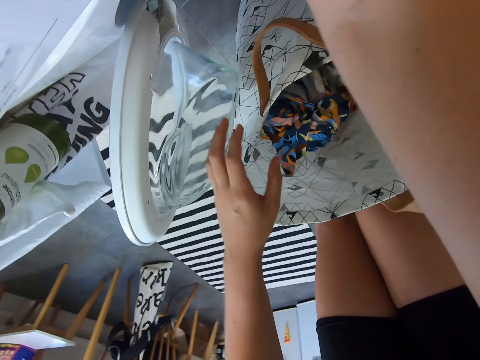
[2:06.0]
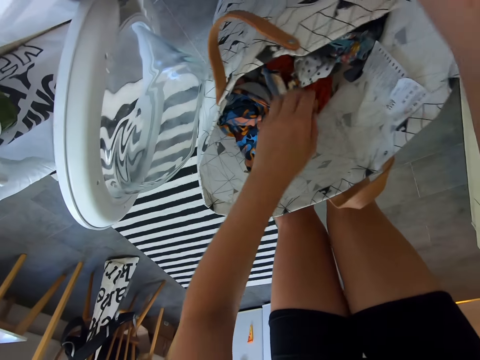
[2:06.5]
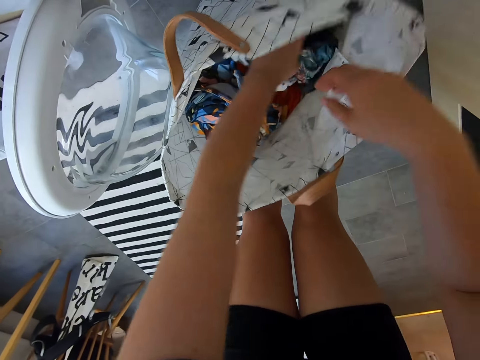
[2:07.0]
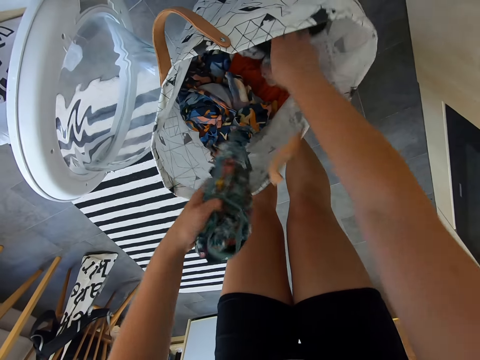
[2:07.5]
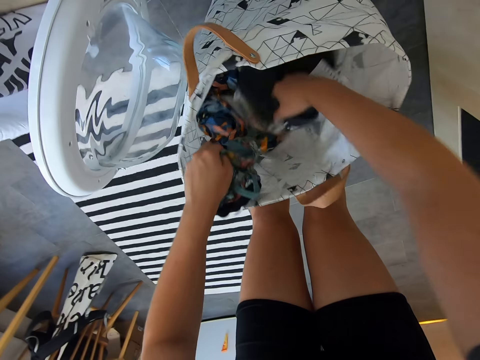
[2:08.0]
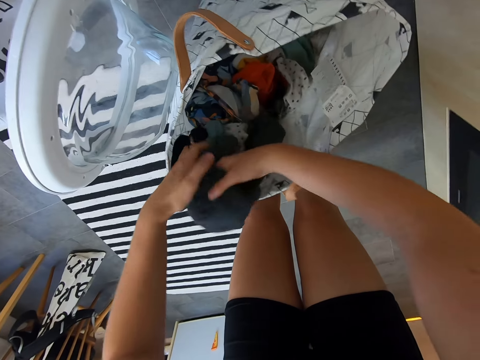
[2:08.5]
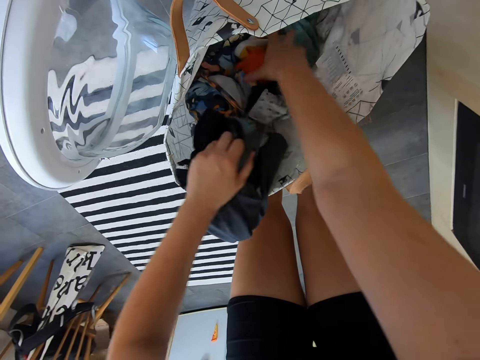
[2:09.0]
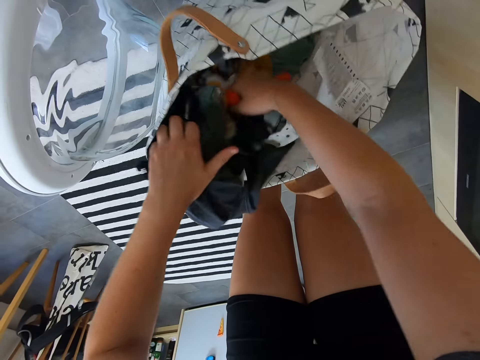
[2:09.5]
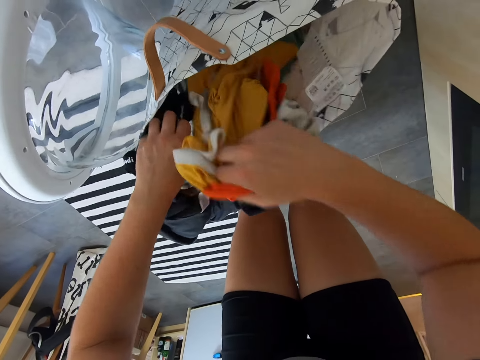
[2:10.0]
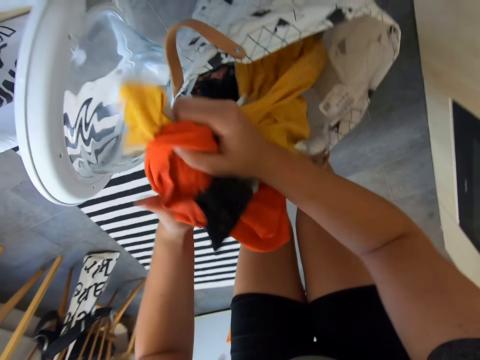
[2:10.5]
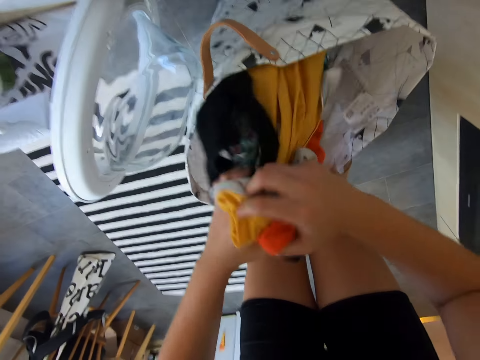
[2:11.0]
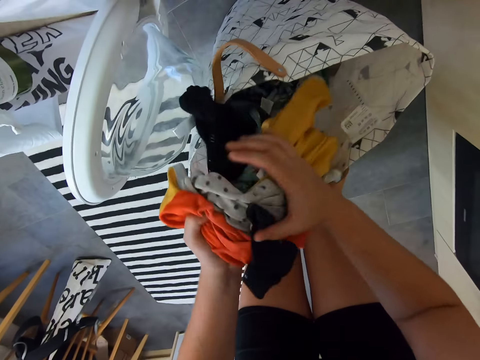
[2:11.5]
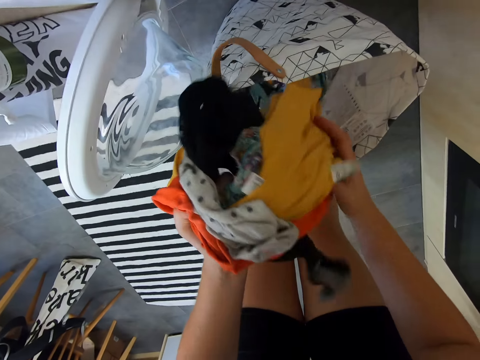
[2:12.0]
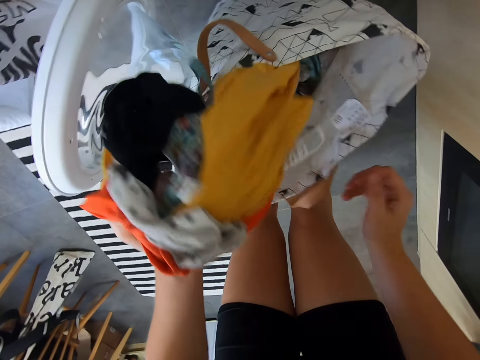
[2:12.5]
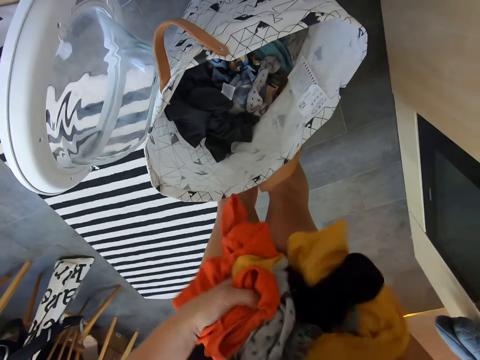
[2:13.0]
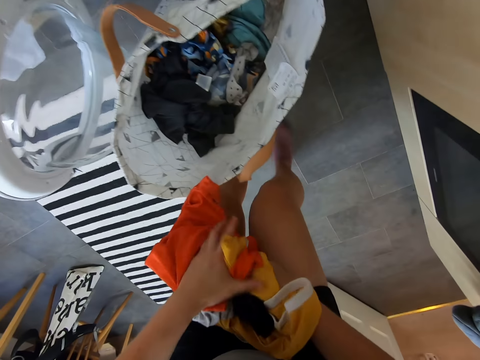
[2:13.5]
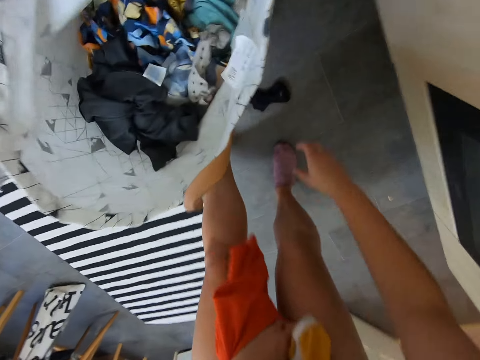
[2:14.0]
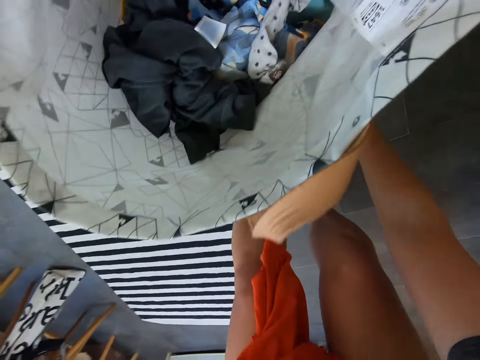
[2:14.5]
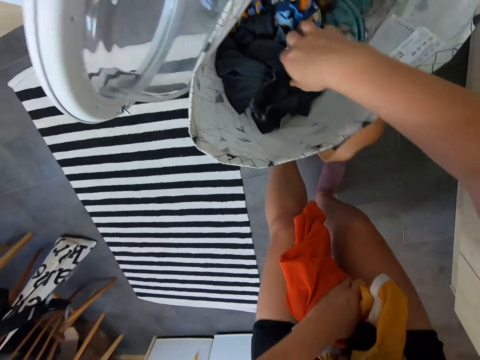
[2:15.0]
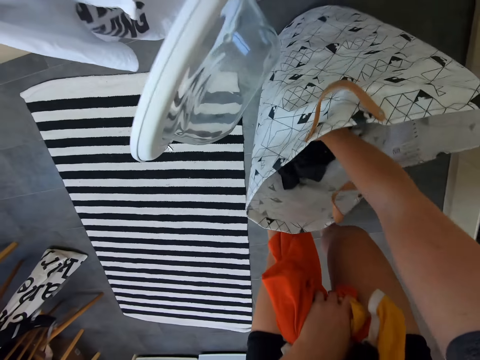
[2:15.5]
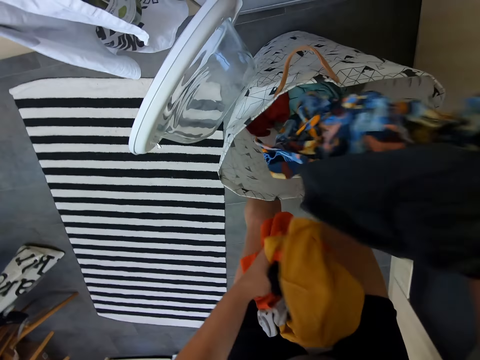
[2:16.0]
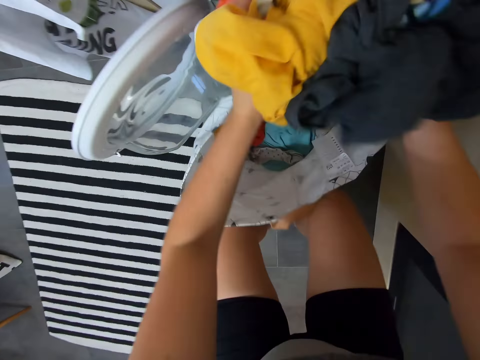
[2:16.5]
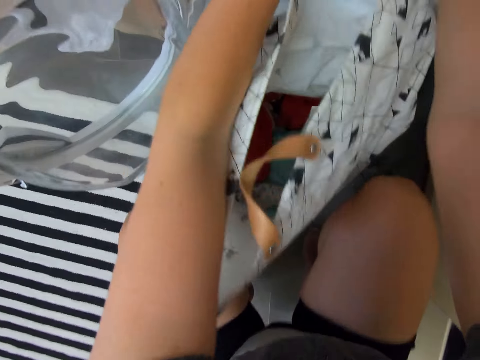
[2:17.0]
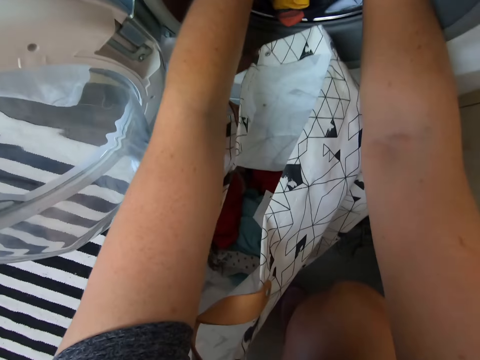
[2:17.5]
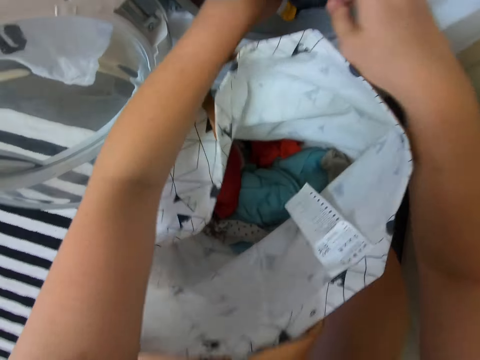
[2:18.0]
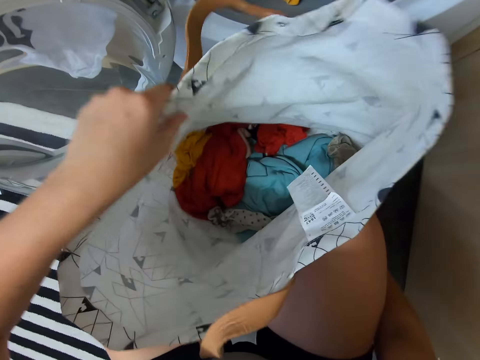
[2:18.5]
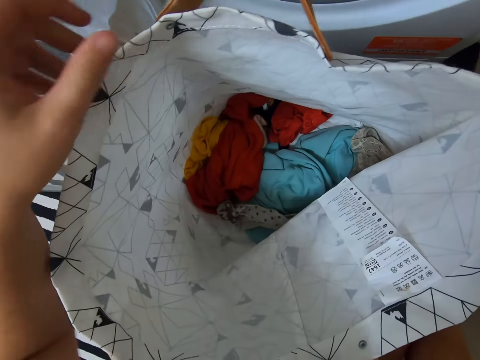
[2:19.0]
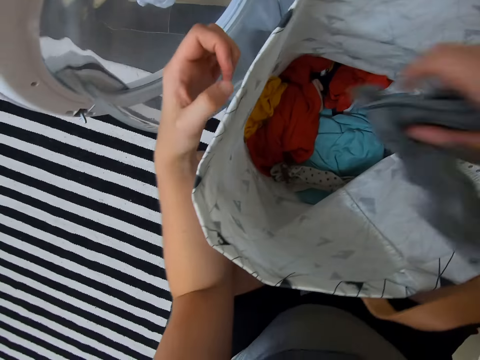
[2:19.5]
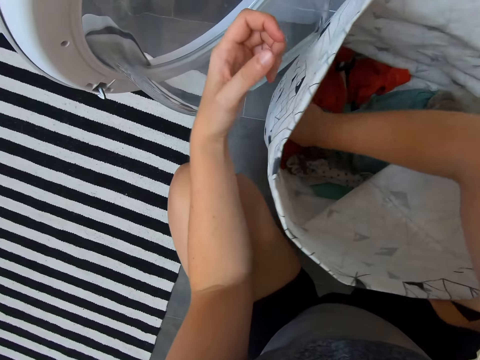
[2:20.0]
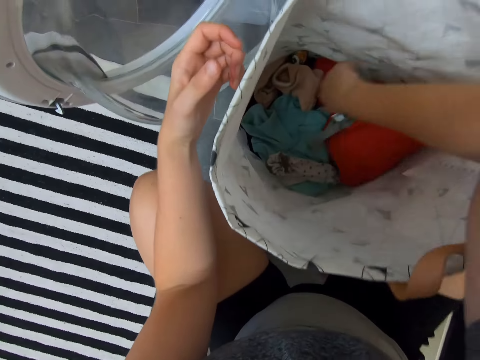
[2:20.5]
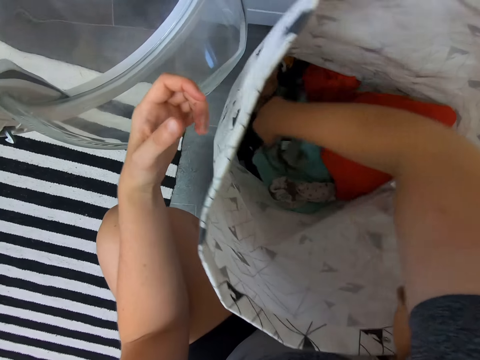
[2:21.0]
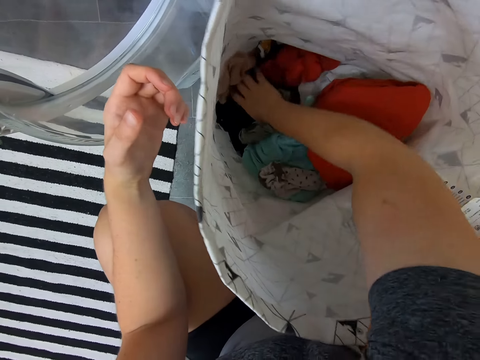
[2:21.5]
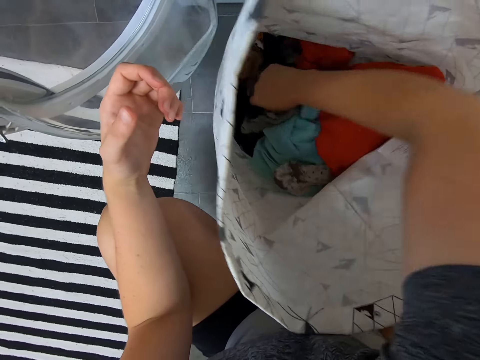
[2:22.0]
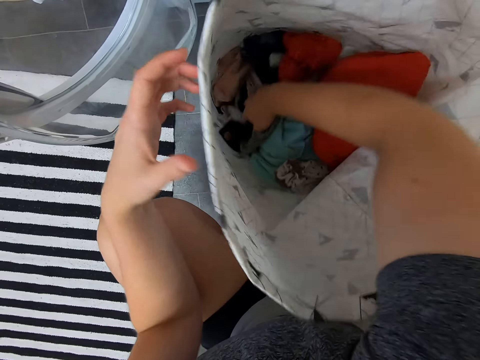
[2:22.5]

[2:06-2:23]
The camera wearer takes a cloth from the bag. She takes cloths from the bag. She puts the cloths on the left hand. She folds the cloths on her lap. She picks up a cloth on the floor. She picks cloths from the fabric bag. She puts the cloths in the washing machine. She touches the fabric bag. She moves cloths in the fabric bag. She removes cloths from the bag.

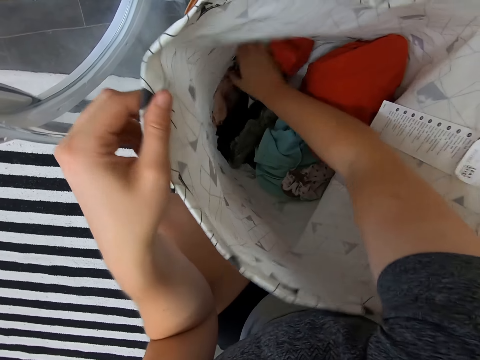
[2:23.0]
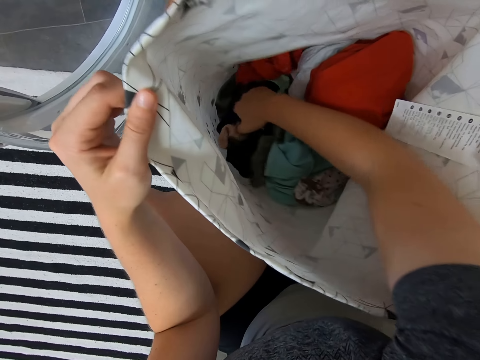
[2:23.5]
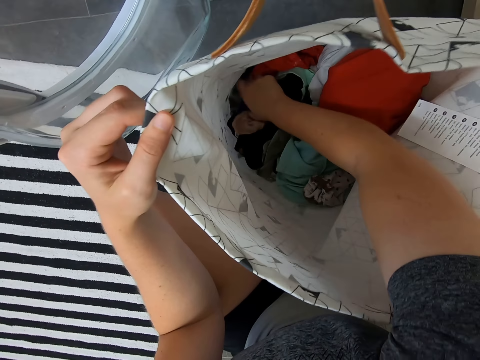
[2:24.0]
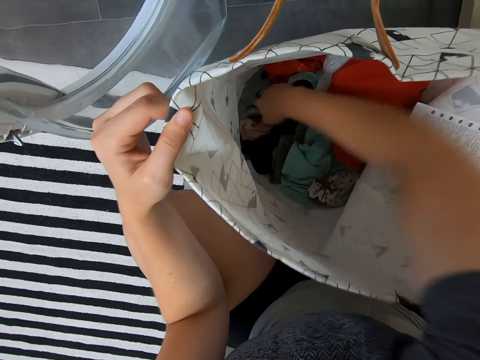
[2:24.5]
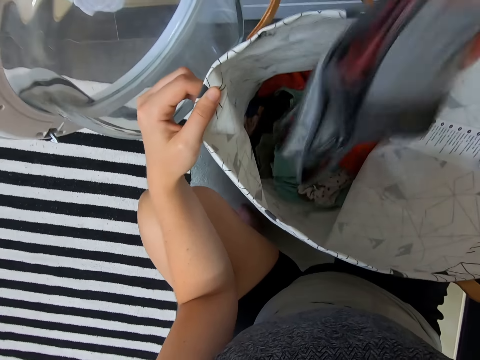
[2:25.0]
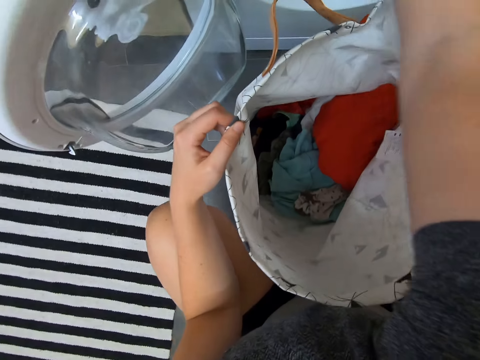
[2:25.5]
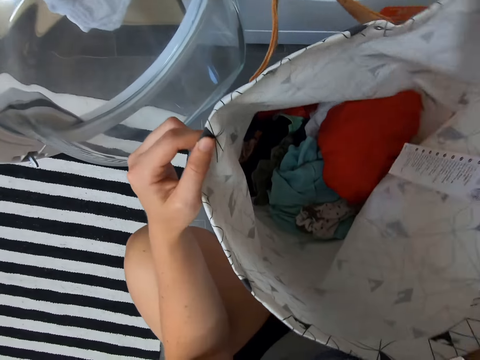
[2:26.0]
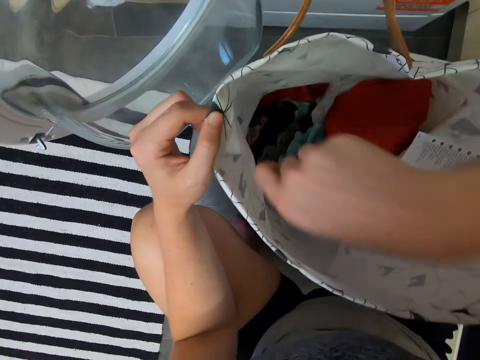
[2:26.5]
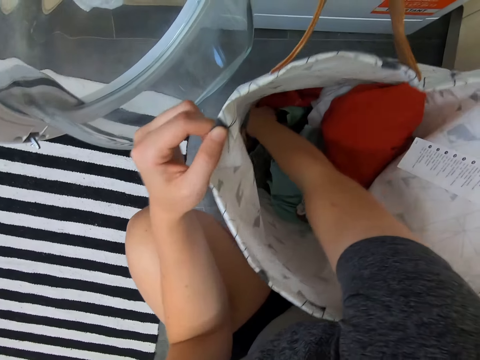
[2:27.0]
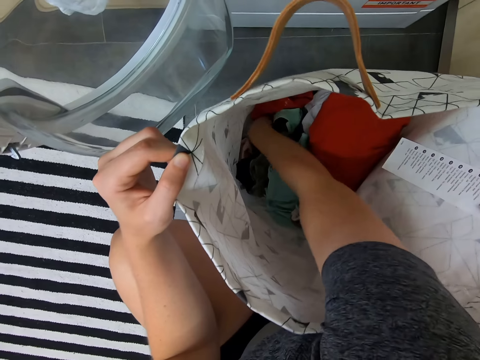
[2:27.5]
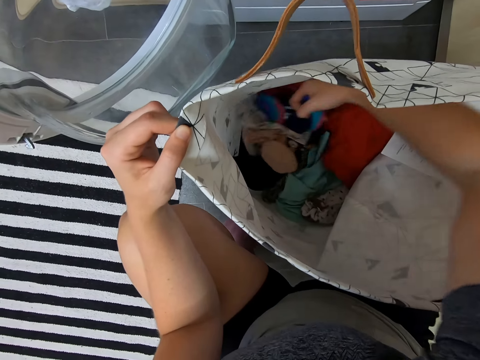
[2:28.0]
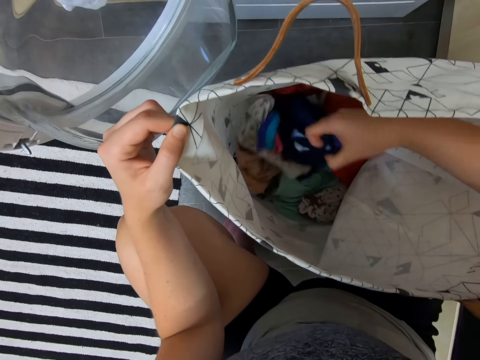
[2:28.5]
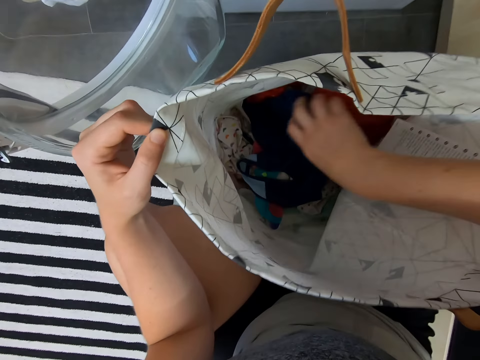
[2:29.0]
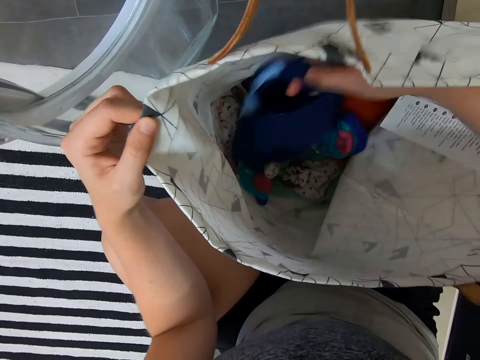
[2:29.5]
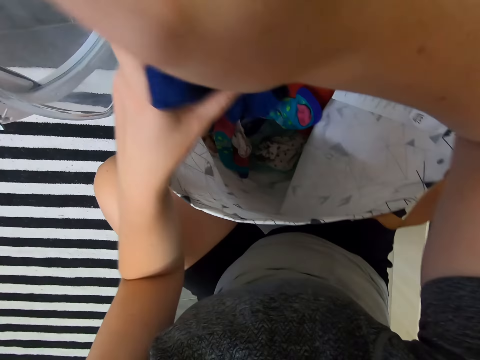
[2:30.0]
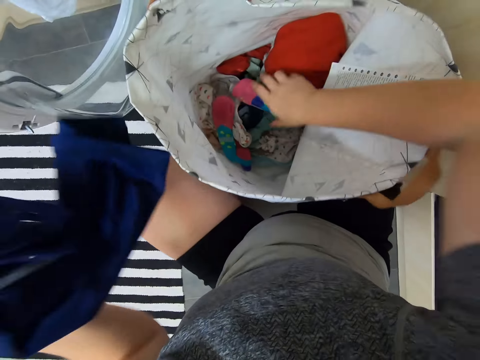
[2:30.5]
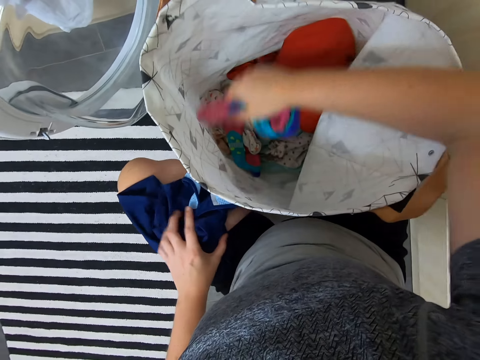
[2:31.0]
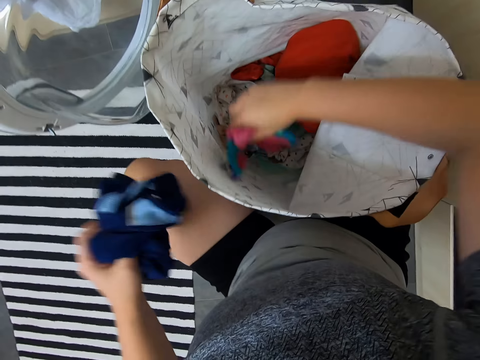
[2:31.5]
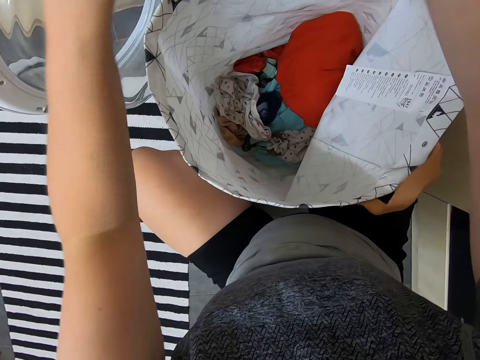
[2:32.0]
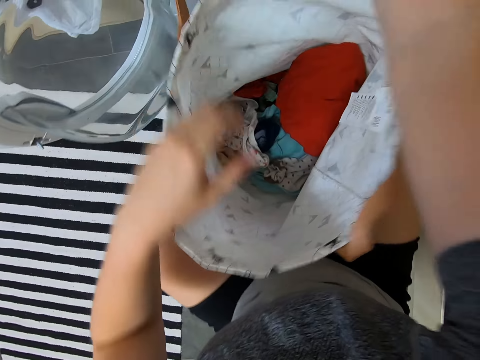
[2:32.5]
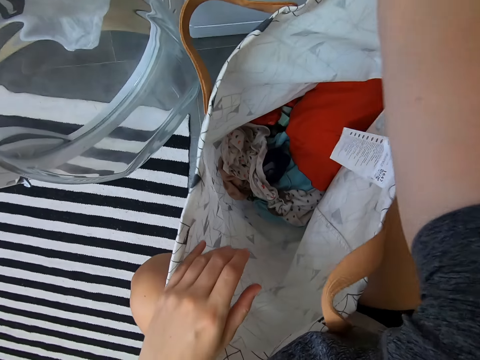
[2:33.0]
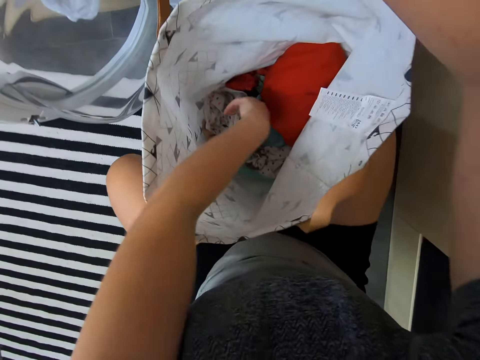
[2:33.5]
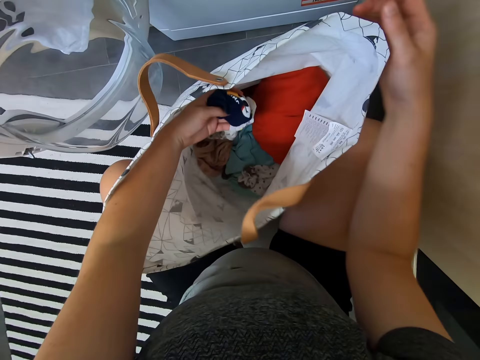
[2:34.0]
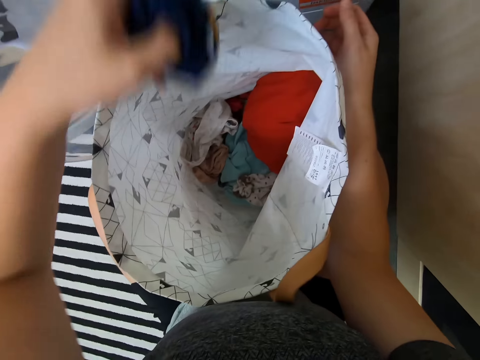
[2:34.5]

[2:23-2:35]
The camera wearer picks up a cloth. They put the cloth in the washing machine. They touch the cloths in the fabric bag. They remove cloths from the bag. They pick up a cloth. They take a sock. They pick up another sock. They hold the cloths. They put the cloth in the washing machine. They put the socks in the washing machine. They take a sock from the bag.
